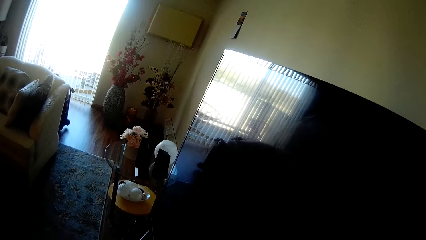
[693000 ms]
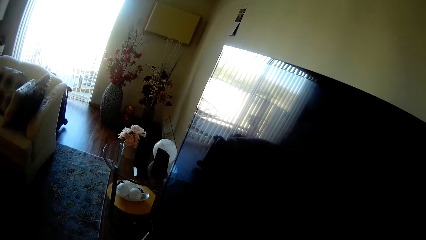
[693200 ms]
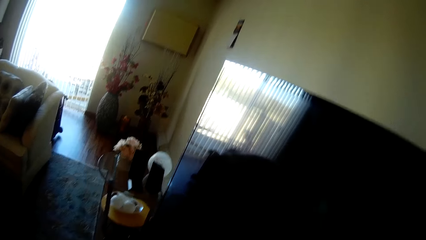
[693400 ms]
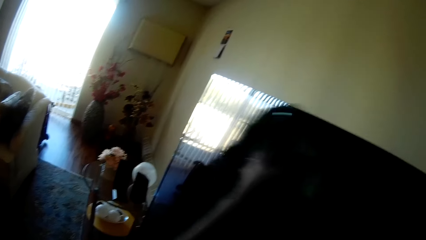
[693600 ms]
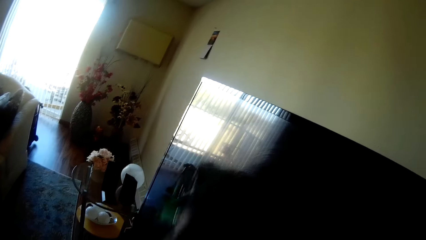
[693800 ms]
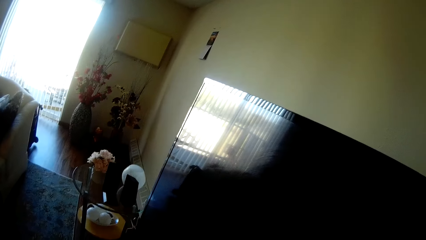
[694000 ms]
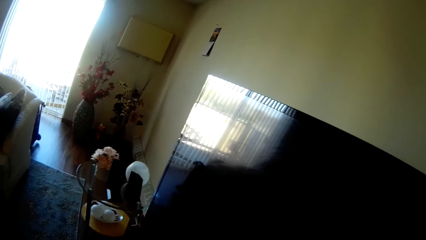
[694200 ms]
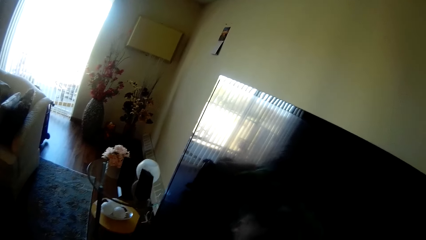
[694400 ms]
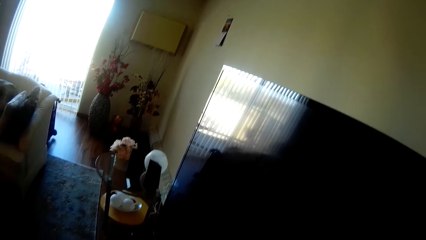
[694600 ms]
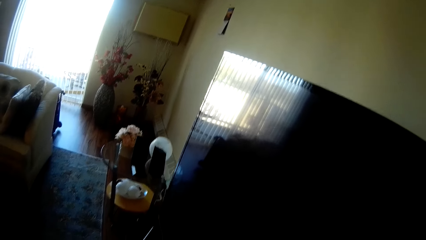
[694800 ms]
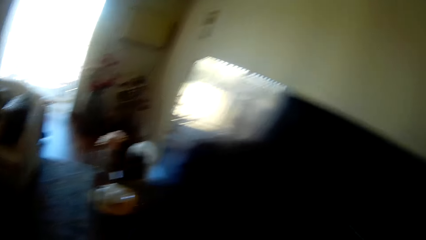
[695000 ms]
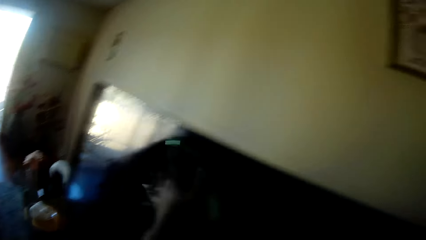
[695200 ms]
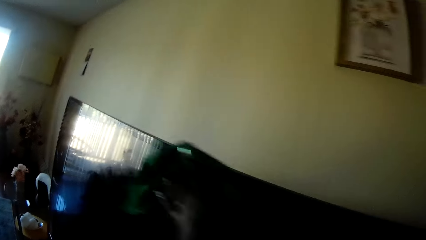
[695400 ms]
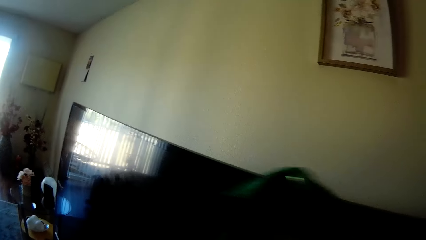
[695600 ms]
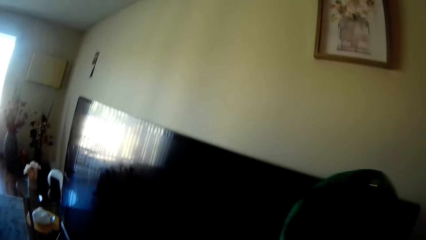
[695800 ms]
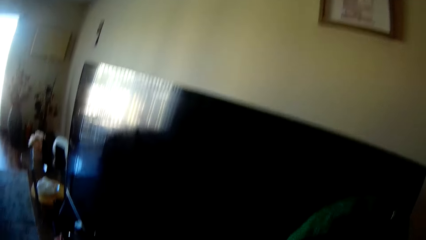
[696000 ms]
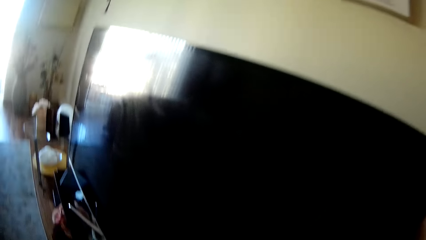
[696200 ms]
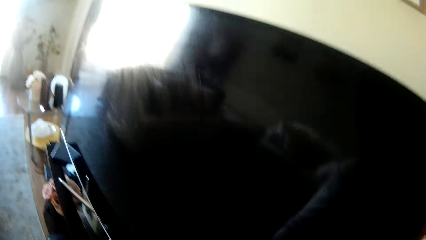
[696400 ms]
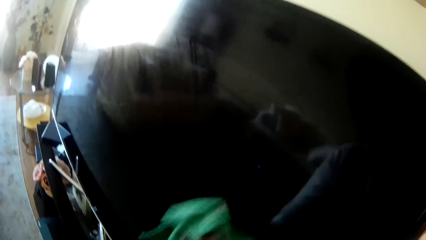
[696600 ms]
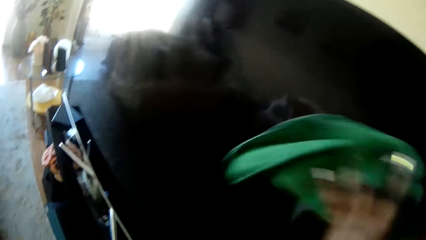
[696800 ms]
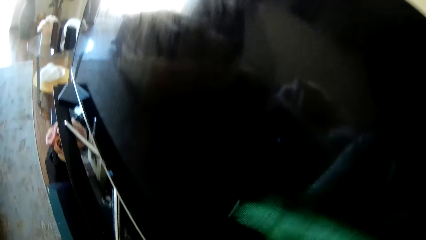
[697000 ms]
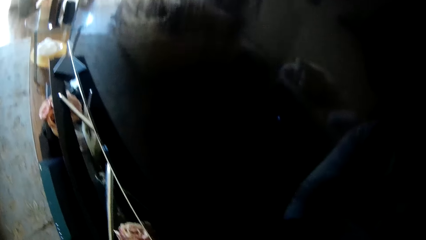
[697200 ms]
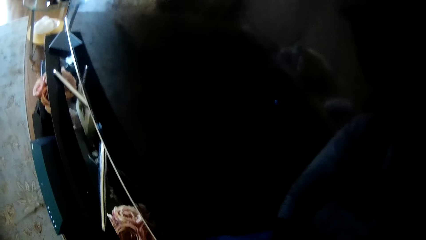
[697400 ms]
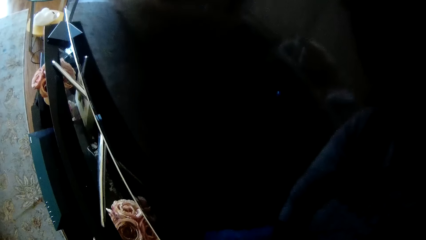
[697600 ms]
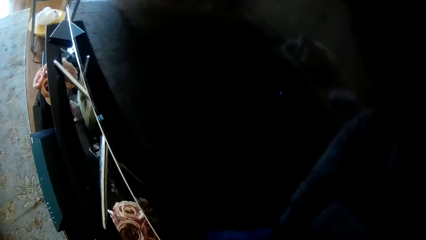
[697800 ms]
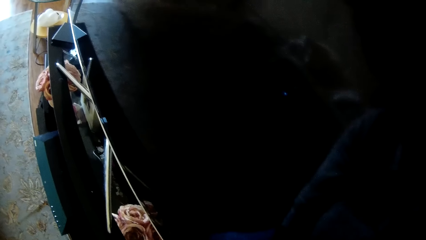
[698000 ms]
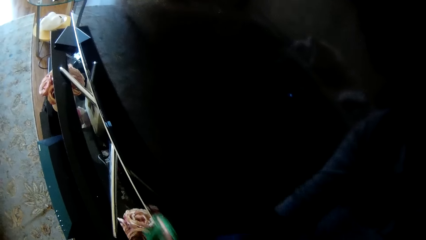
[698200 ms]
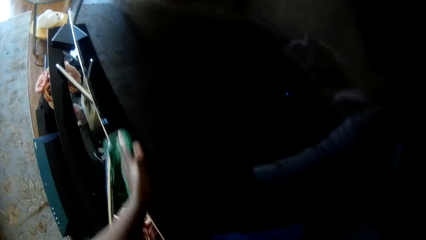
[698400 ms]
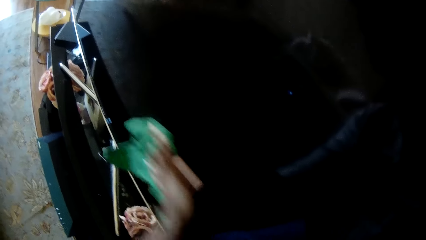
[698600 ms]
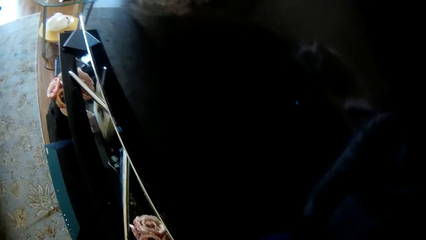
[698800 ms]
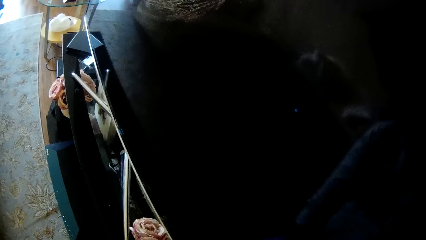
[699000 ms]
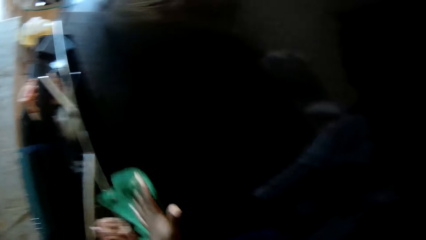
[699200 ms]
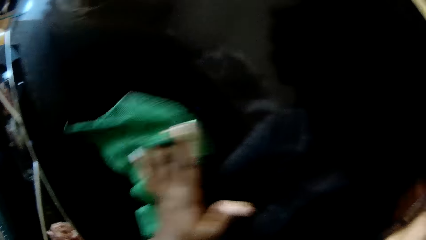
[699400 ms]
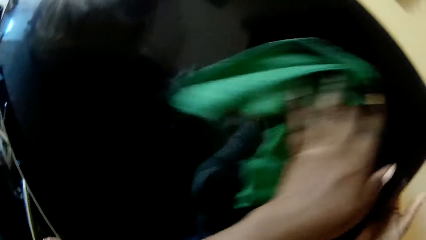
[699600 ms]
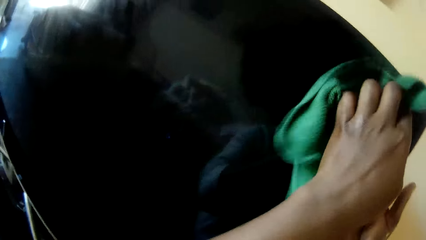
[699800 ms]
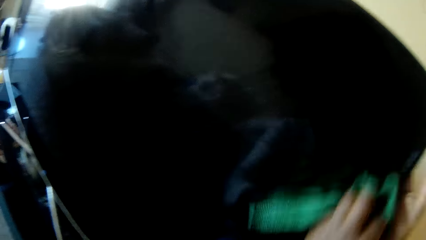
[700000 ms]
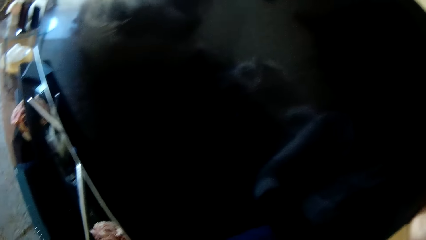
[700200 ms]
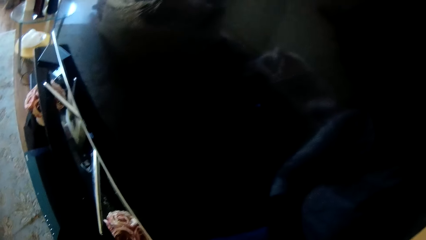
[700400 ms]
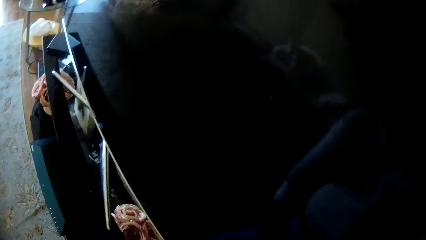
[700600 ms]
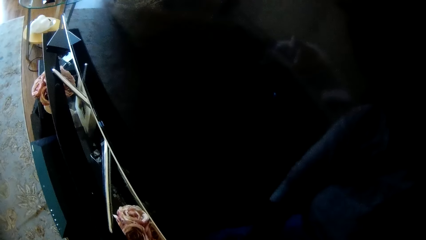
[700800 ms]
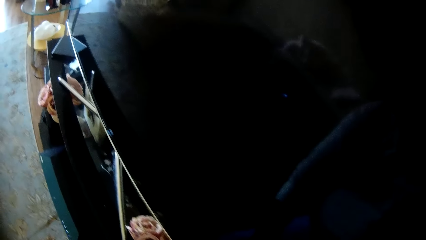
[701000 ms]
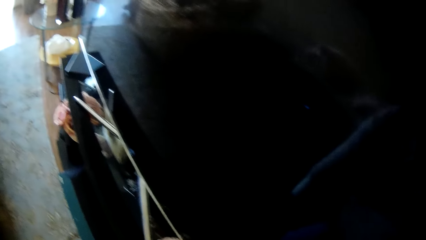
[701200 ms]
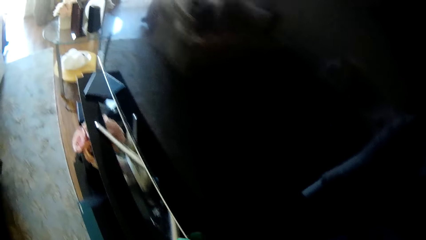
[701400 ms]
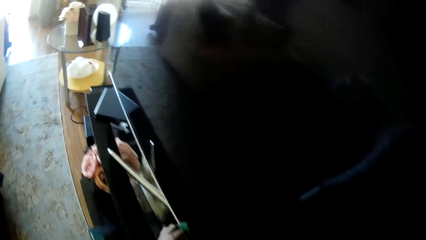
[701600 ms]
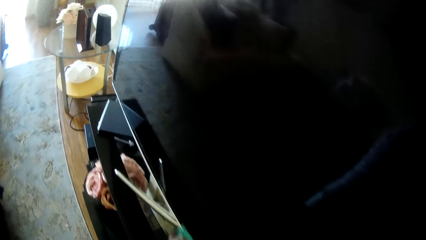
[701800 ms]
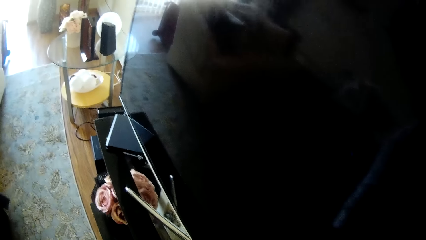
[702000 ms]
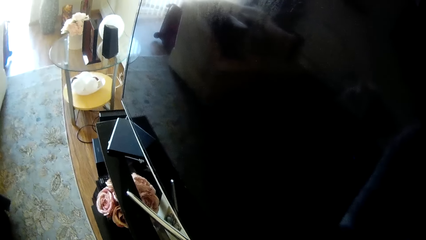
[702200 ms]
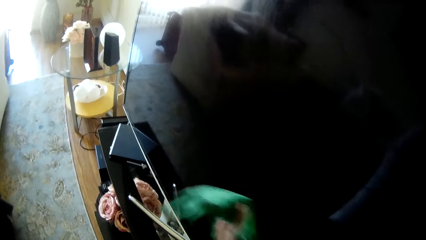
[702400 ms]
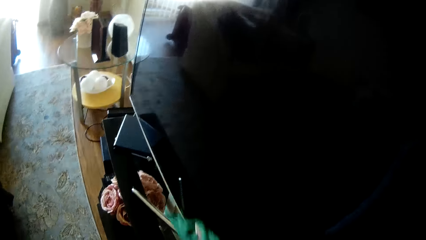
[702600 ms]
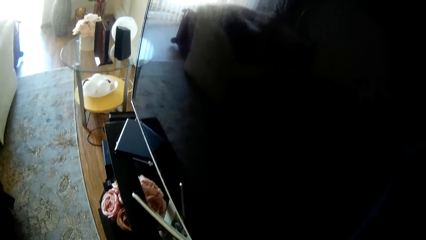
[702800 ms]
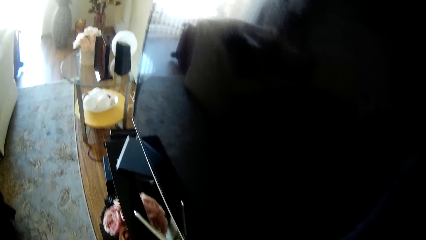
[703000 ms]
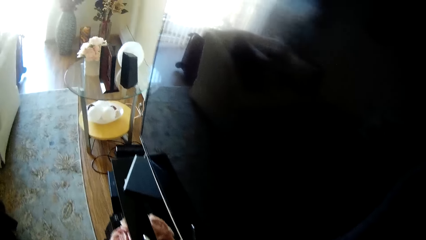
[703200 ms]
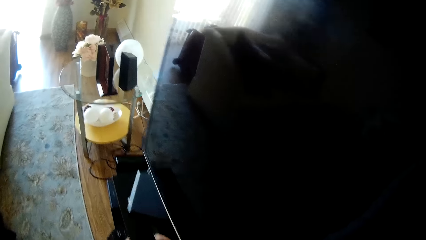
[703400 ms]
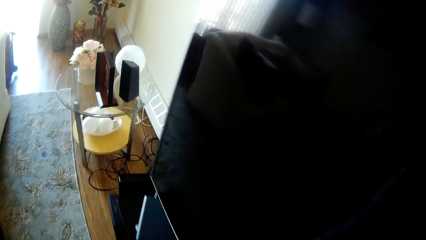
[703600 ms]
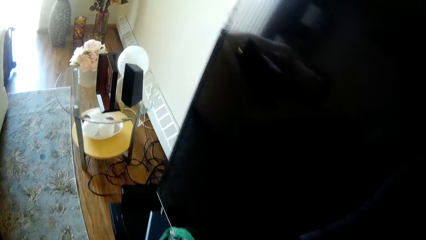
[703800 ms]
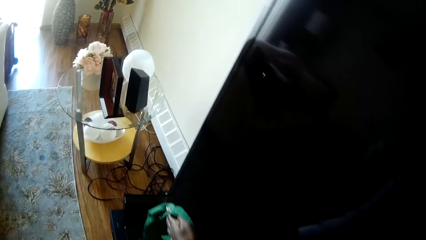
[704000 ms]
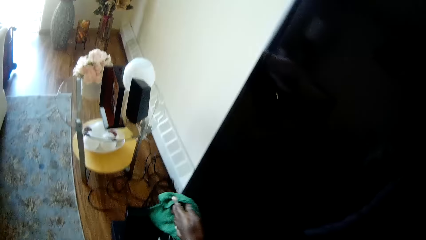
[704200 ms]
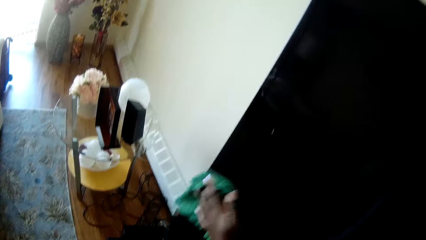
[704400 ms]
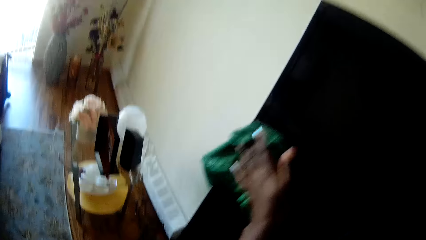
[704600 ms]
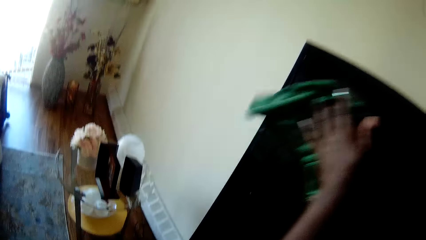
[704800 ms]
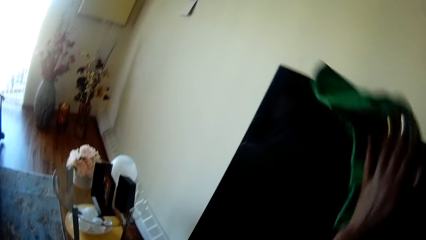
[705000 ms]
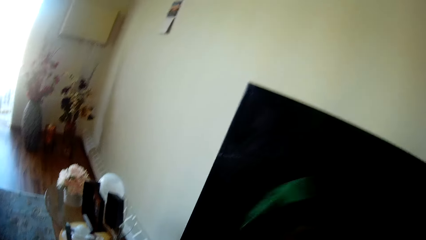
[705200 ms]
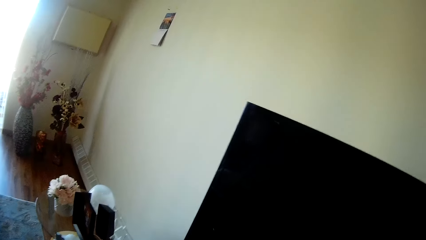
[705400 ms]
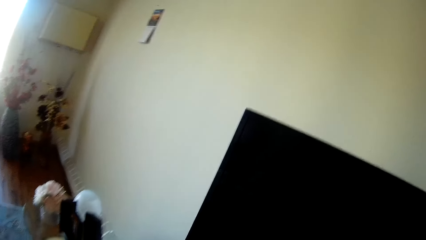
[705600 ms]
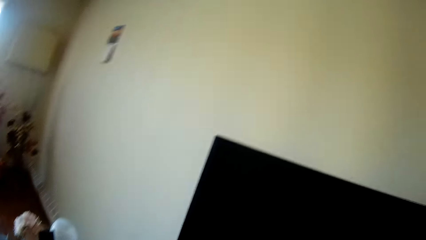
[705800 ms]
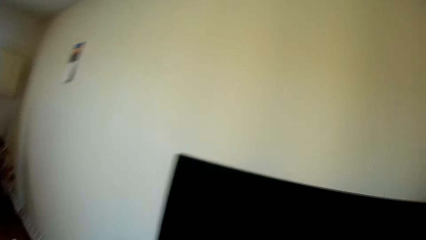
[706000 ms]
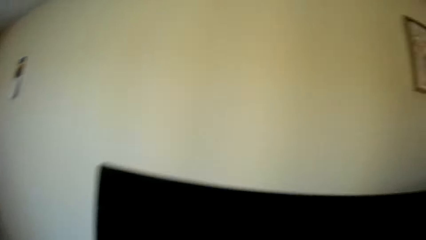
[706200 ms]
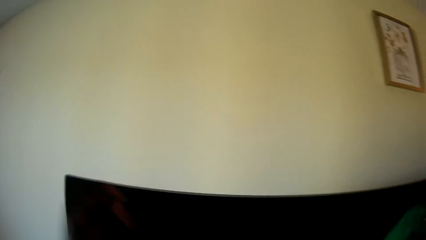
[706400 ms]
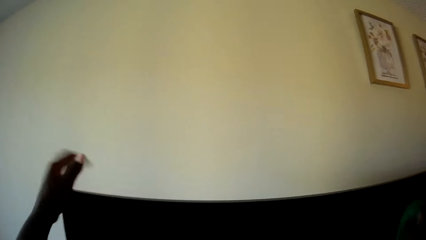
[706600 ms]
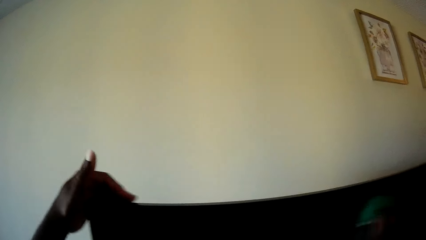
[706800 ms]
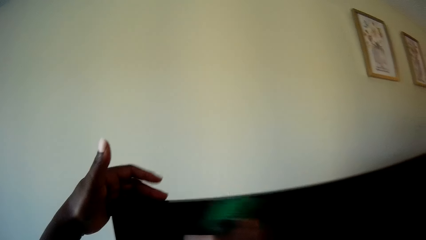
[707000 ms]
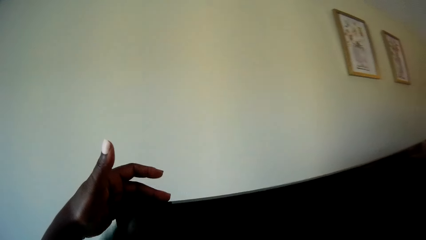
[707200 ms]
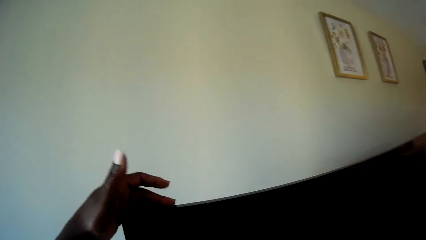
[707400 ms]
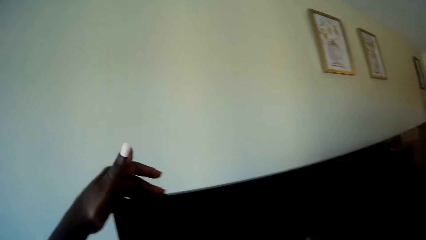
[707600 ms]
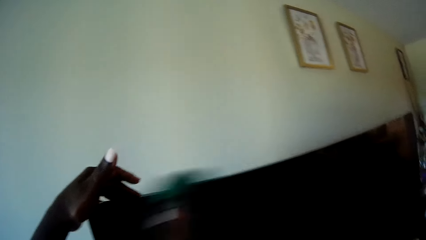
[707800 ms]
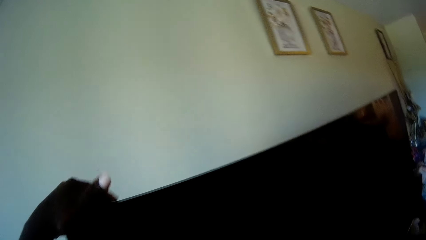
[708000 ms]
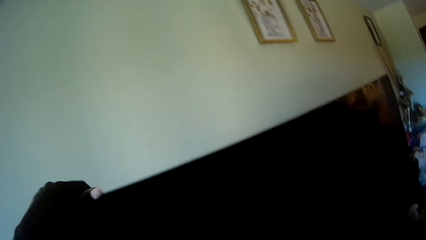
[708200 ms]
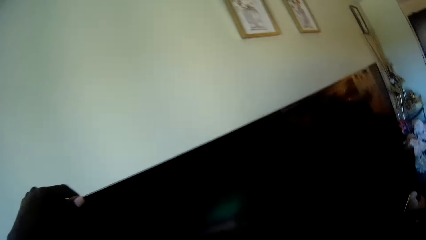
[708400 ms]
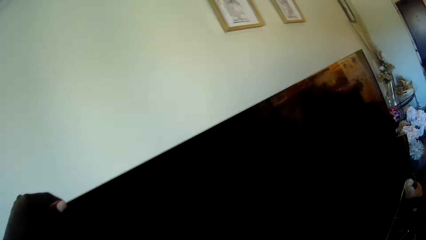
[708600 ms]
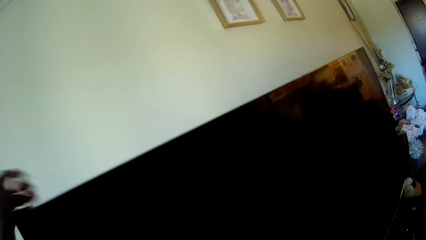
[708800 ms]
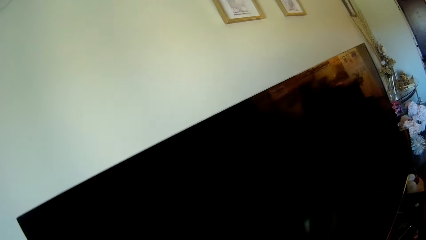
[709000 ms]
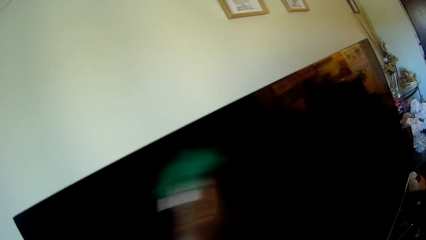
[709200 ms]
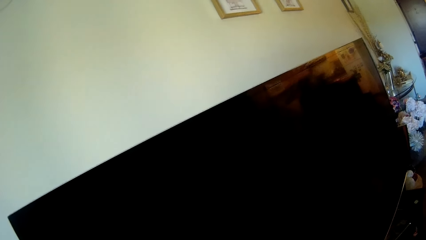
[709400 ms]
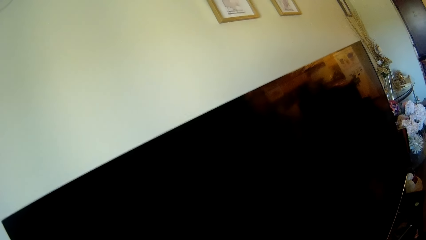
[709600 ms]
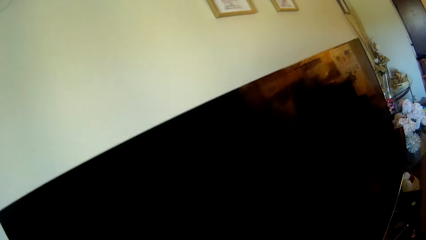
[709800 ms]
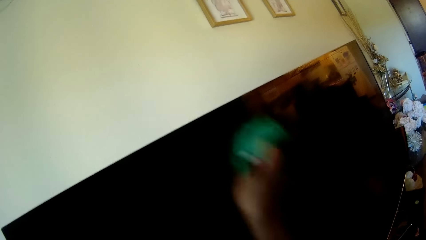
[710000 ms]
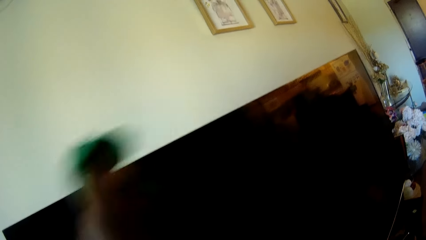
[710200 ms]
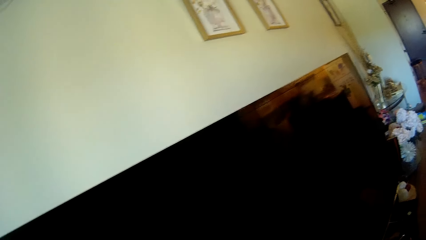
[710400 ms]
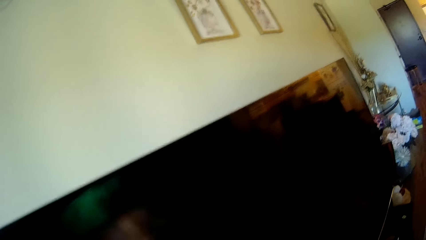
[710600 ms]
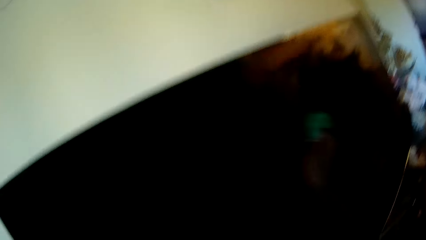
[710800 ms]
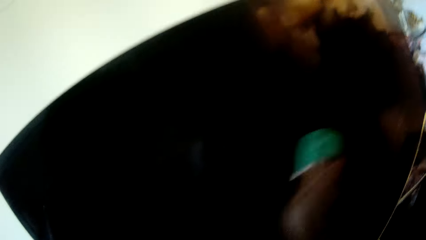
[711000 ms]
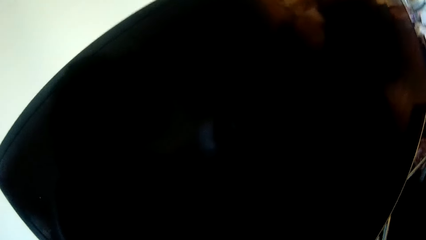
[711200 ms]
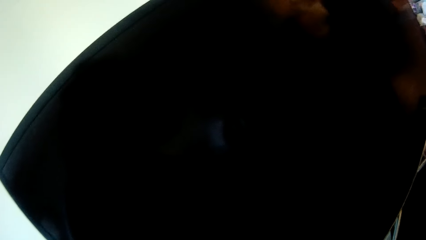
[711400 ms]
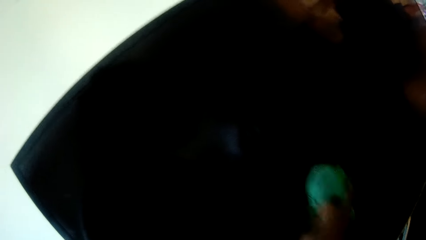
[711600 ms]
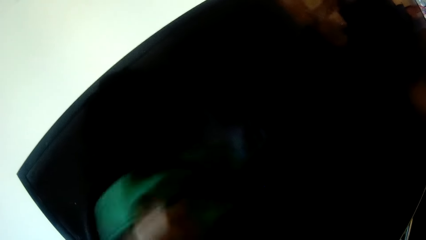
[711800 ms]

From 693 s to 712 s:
The camera wearer cleans the television with the napkin in her right hand. She touches the television with her left hand.
